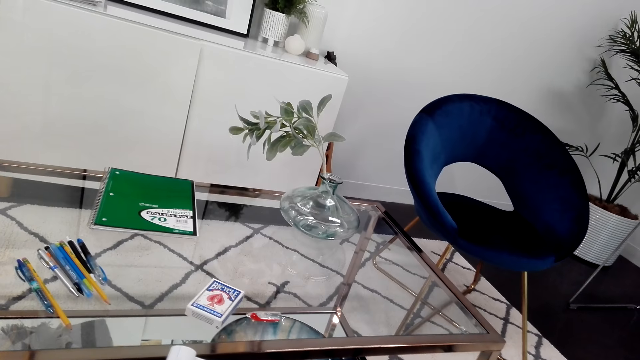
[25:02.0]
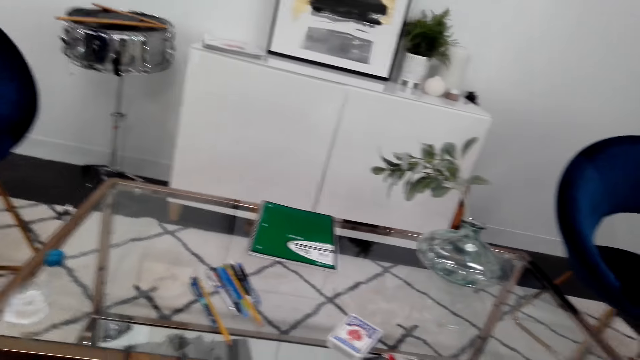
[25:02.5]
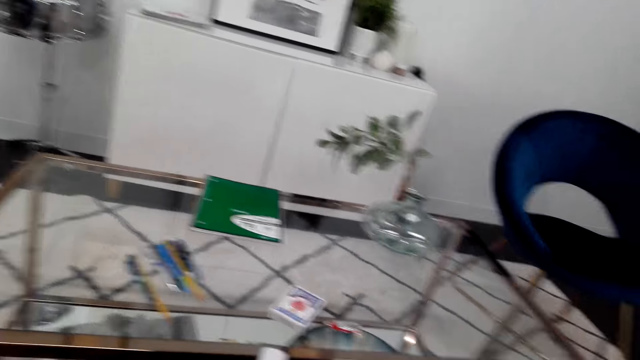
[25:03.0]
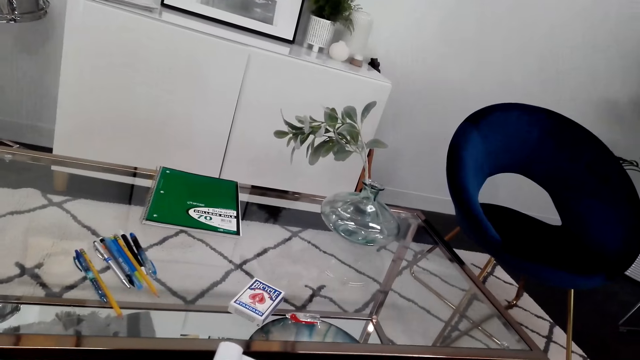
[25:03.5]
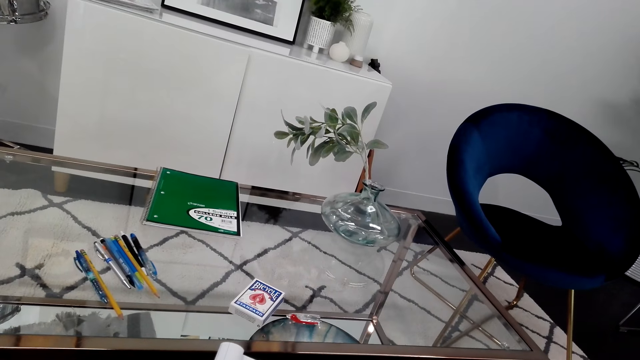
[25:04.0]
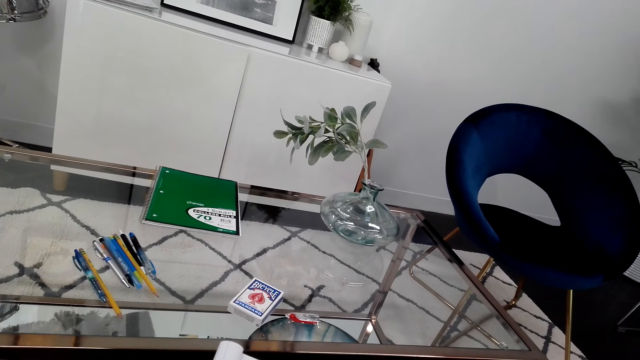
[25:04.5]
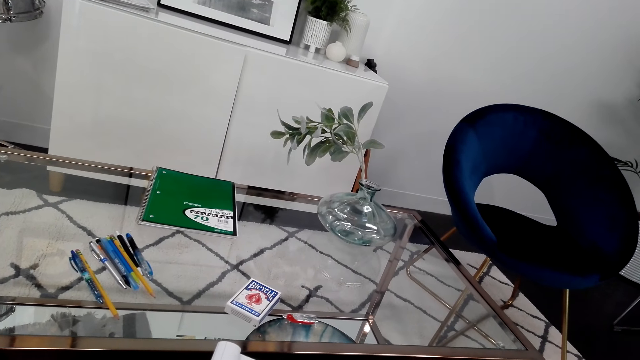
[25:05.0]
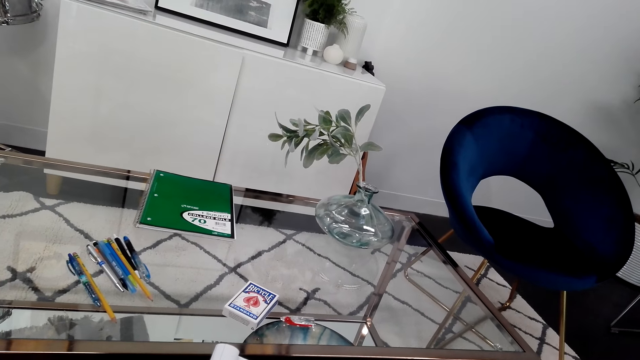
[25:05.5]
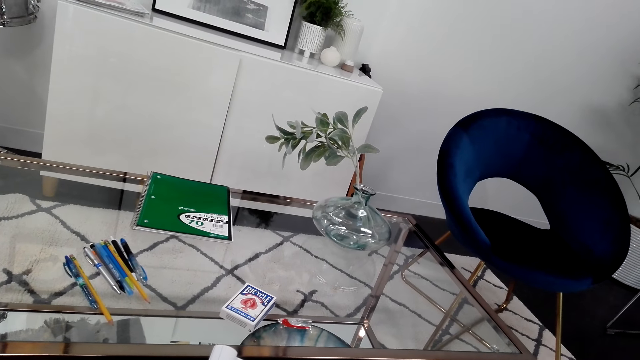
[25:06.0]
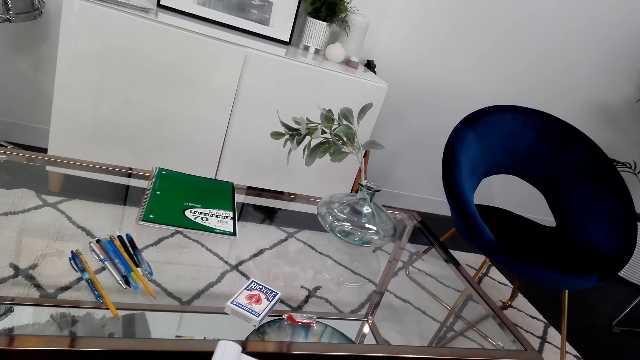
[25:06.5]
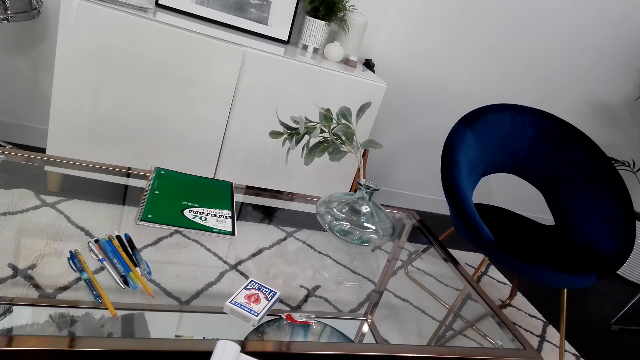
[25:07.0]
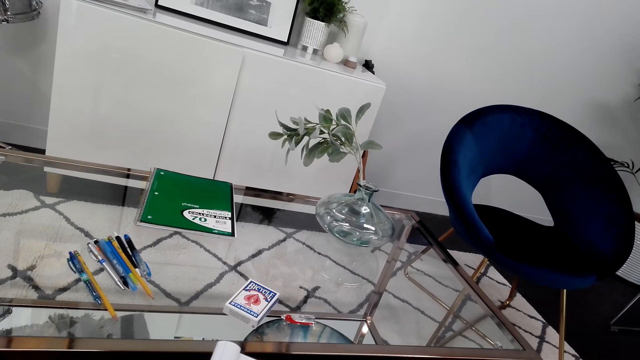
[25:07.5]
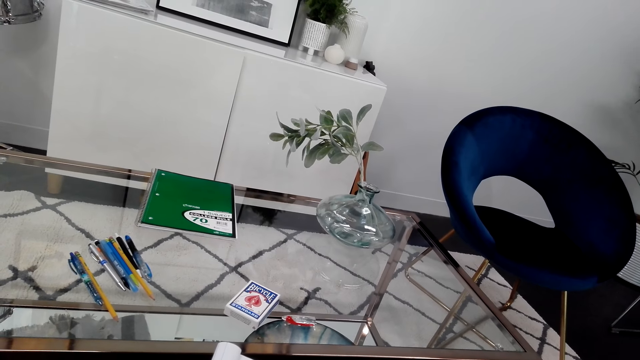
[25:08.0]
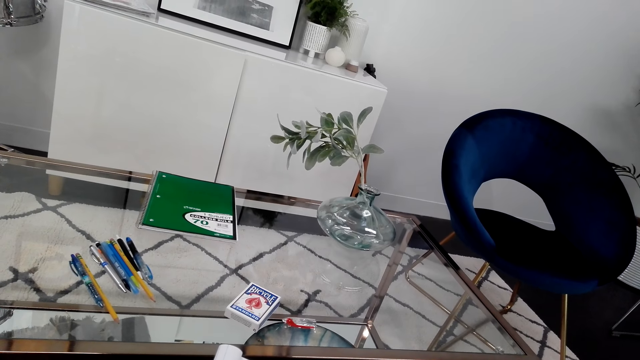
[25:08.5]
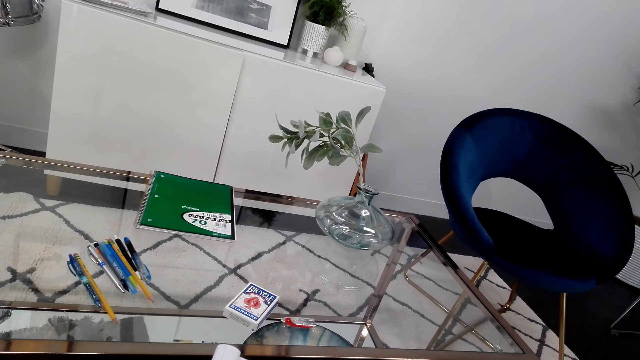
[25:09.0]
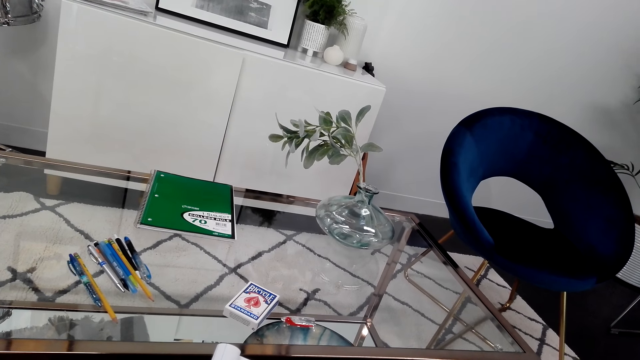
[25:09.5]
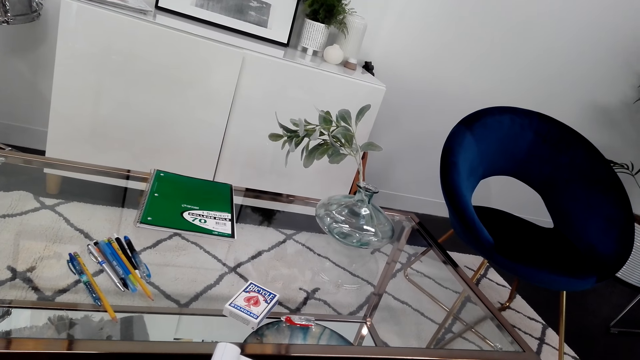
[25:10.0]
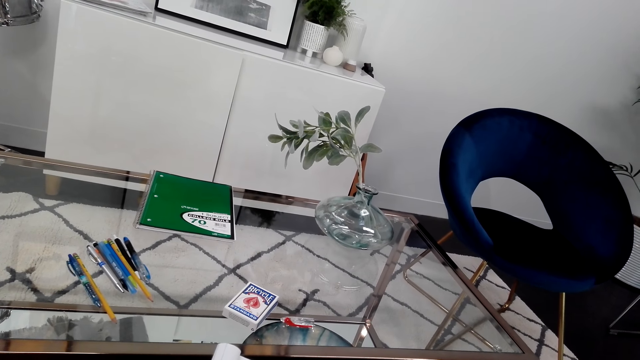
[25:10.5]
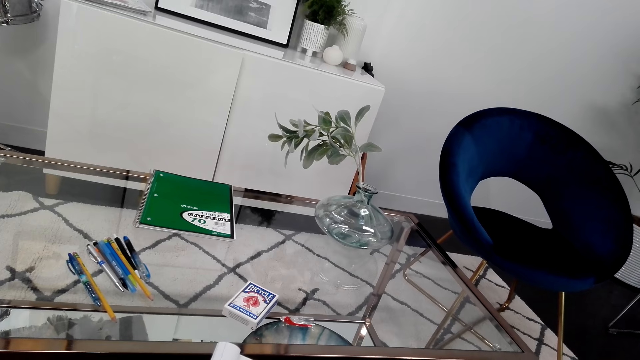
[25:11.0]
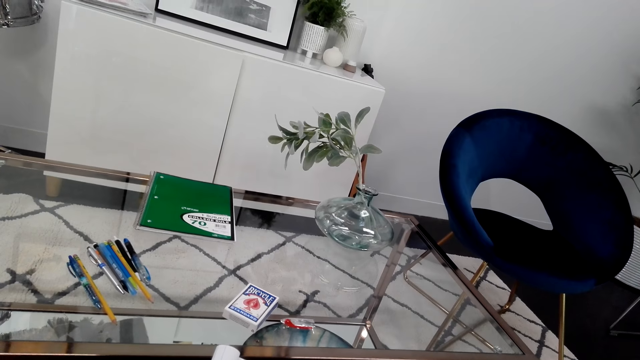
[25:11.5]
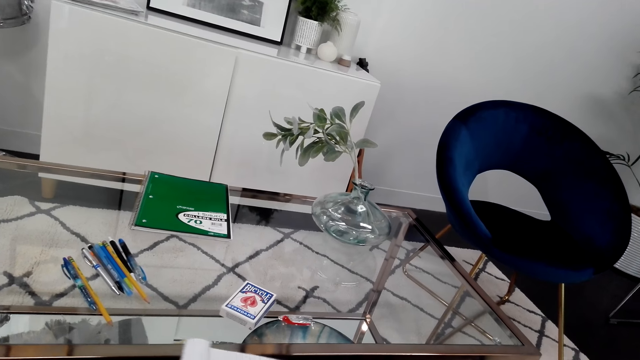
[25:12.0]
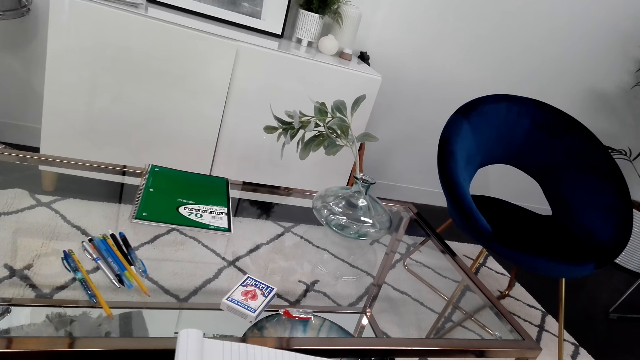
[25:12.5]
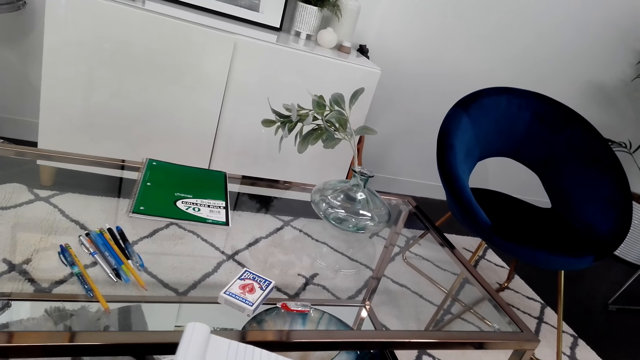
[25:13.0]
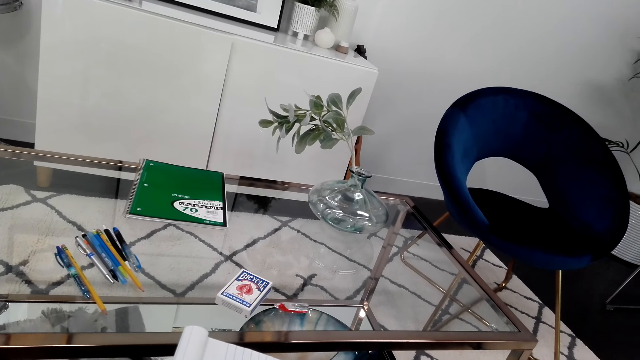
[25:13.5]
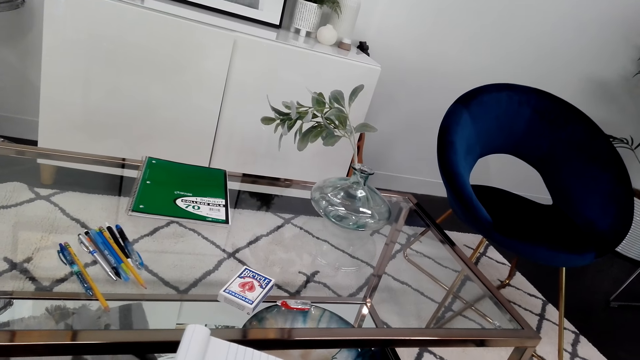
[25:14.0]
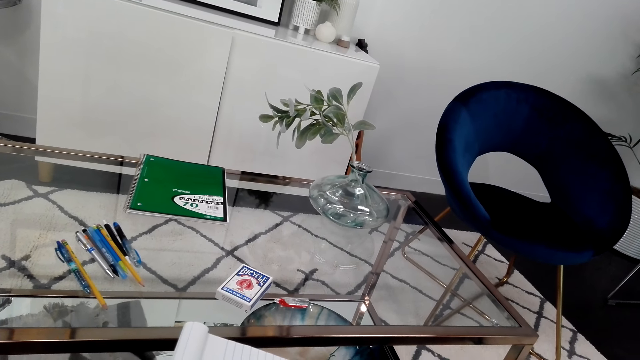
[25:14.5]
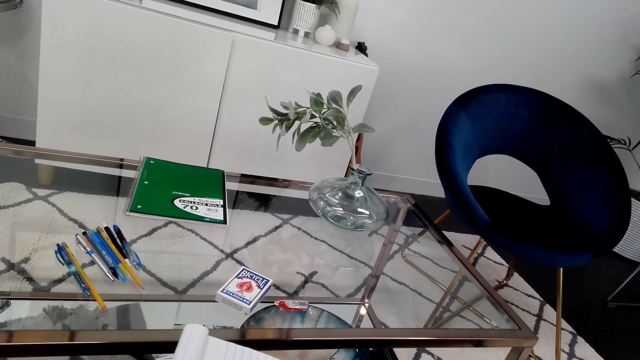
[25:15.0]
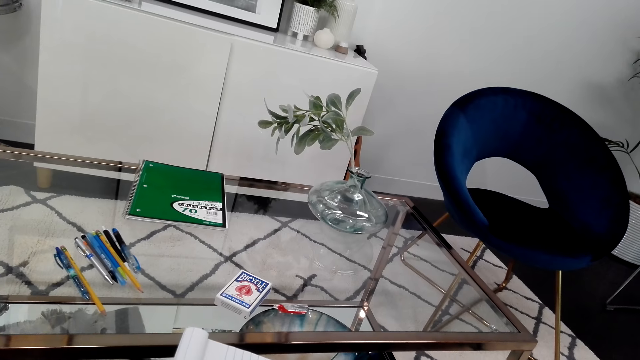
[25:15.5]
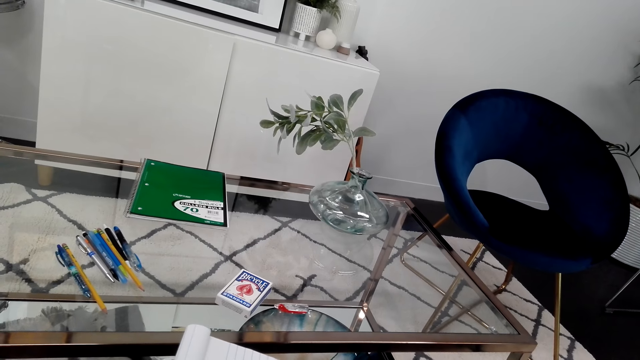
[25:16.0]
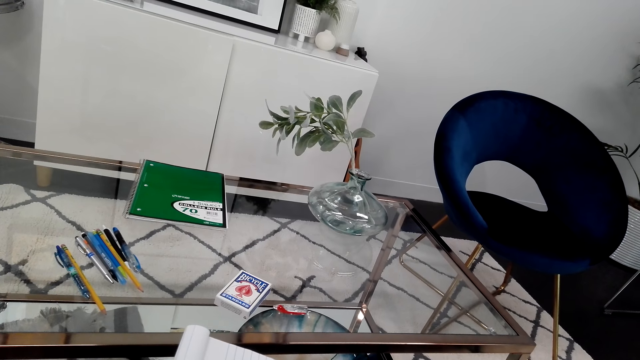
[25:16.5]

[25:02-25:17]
The camera wearer looks around. They draw on the book with a pen.

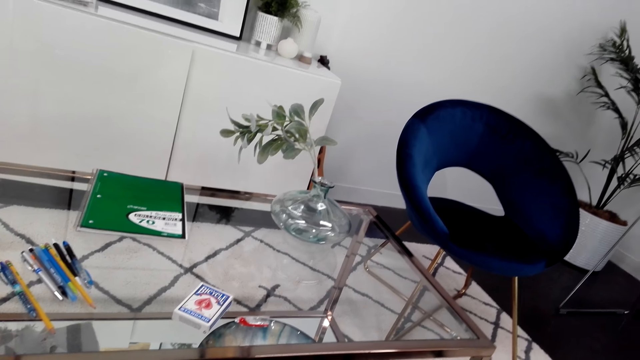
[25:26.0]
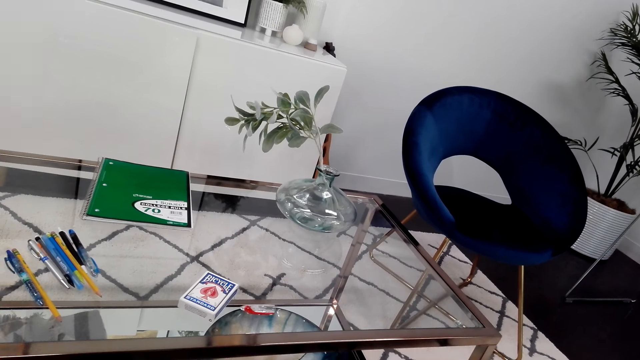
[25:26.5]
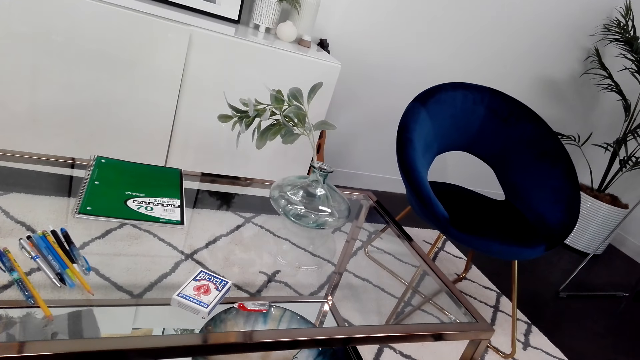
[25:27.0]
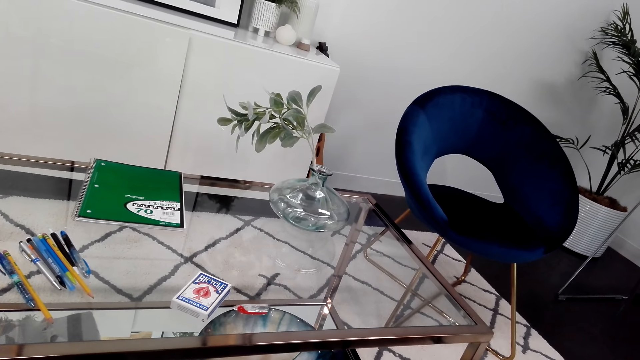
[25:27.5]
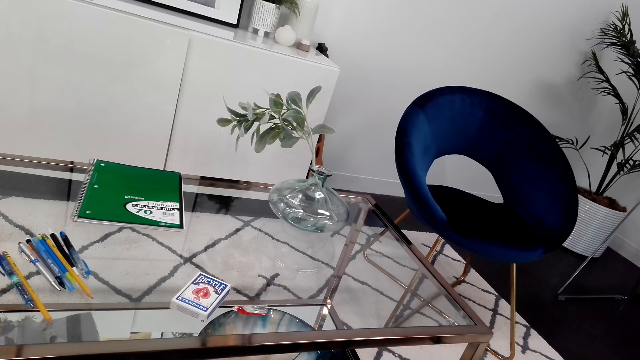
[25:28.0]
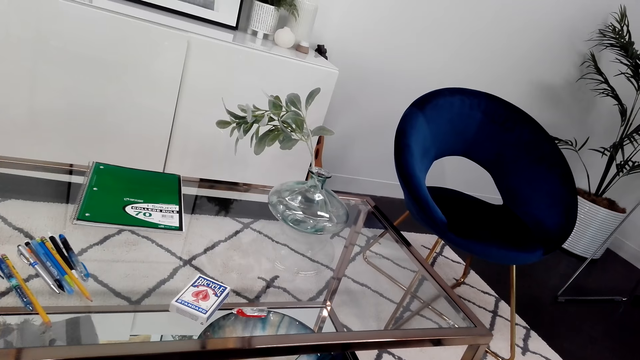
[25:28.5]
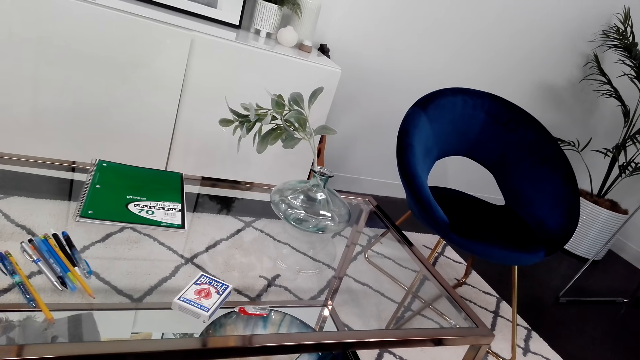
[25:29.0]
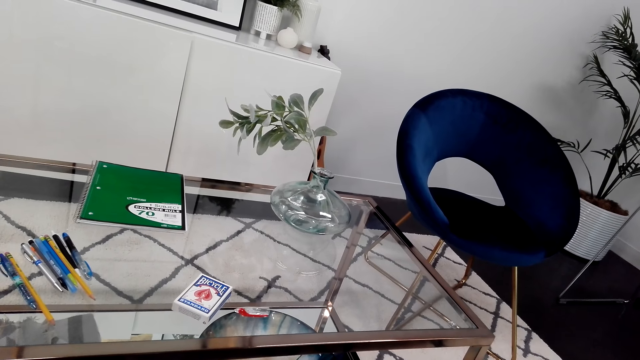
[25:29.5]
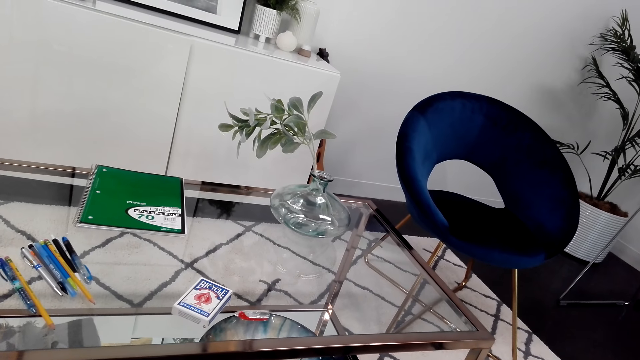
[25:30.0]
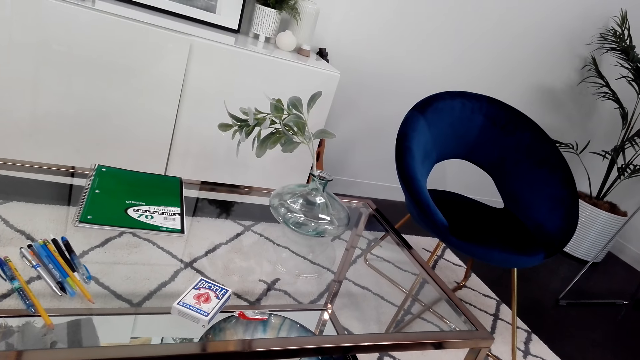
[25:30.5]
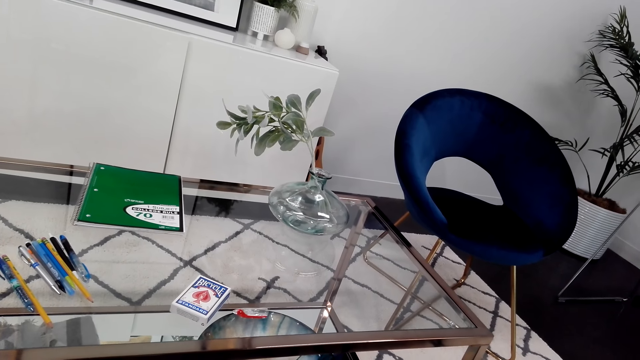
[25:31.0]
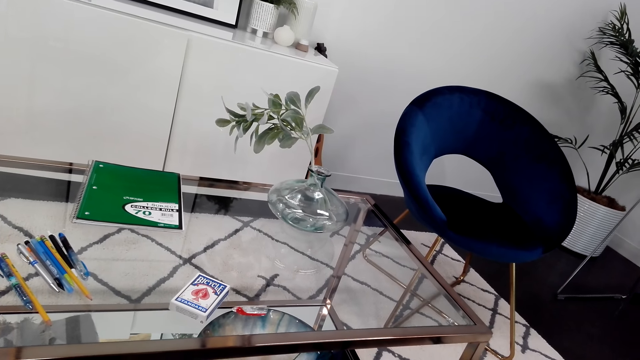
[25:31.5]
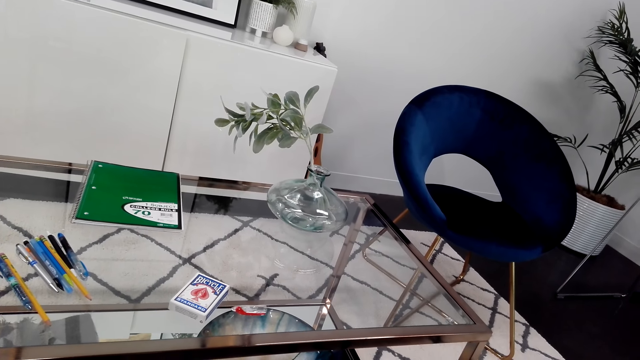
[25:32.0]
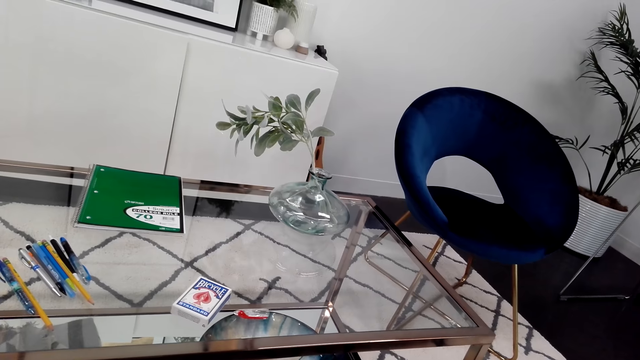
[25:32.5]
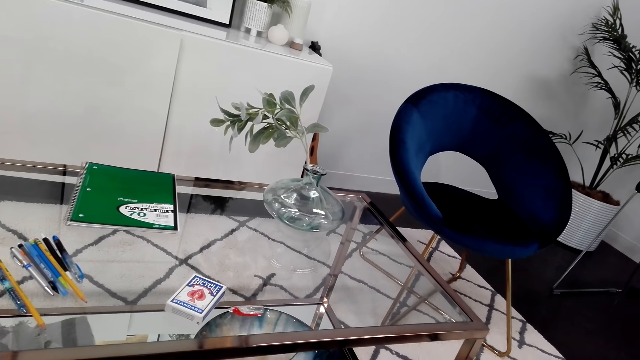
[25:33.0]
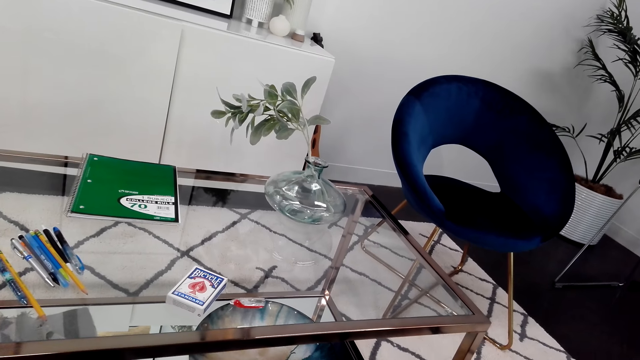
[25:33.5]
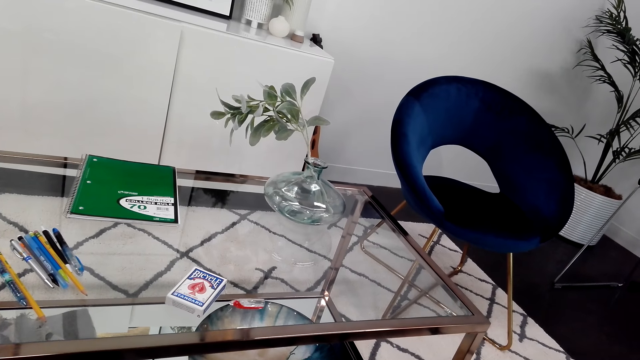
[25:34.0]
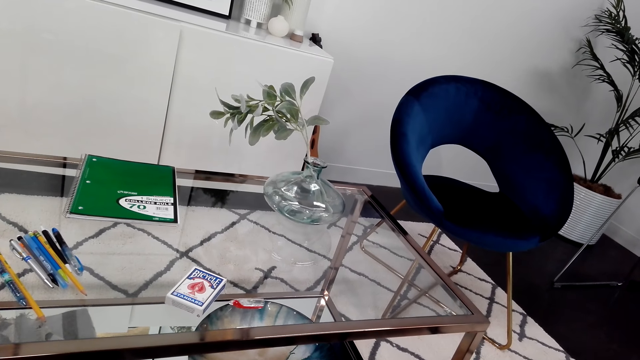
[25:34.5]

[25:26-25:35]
The camera wearer looks around.
